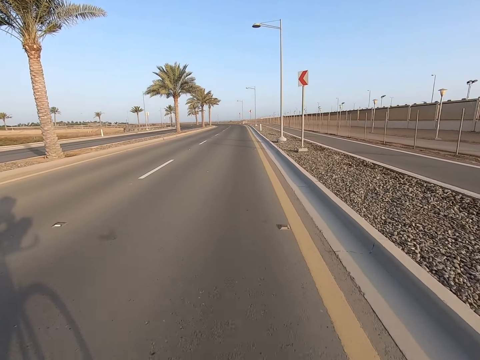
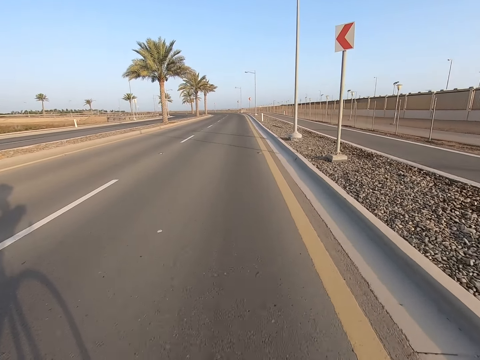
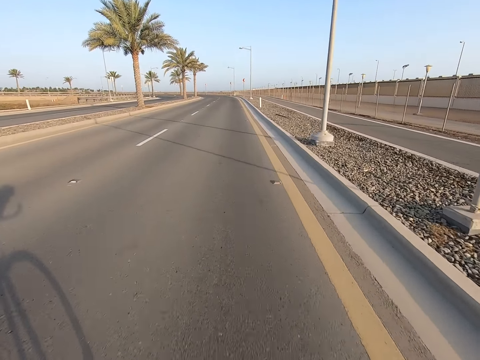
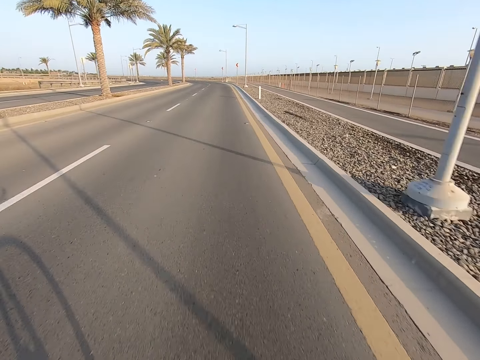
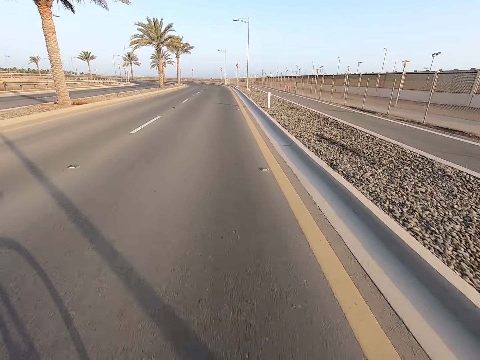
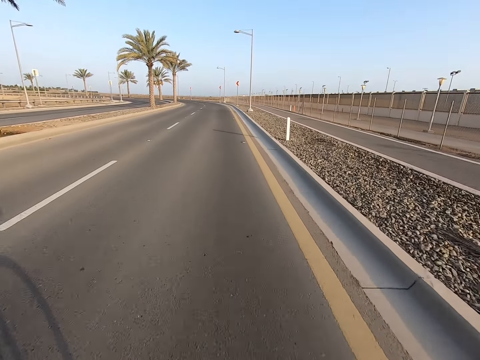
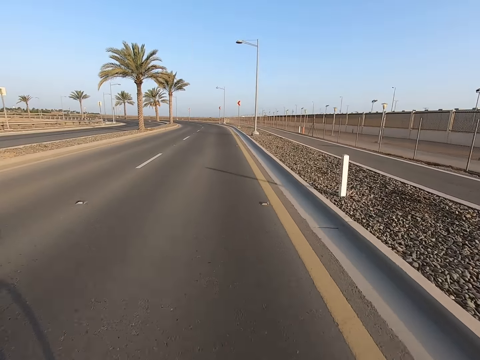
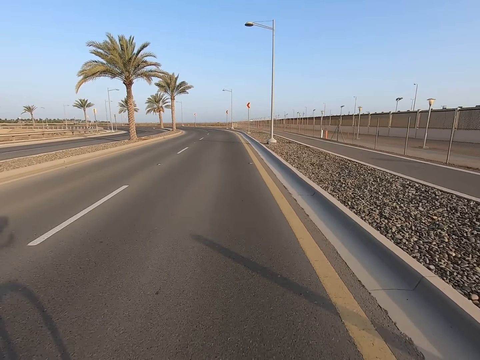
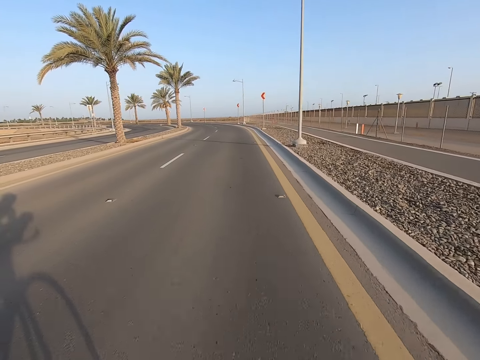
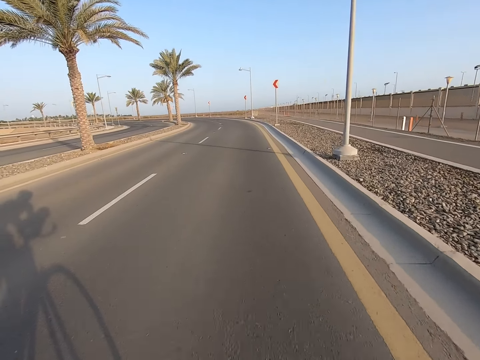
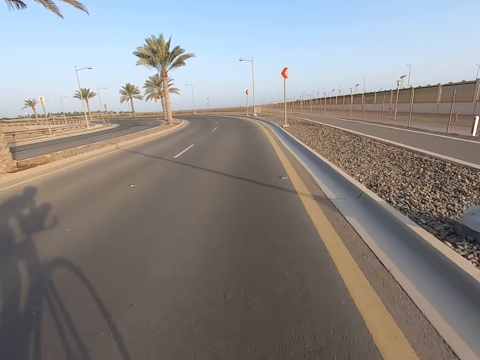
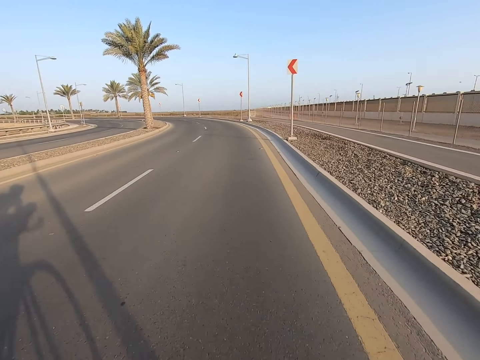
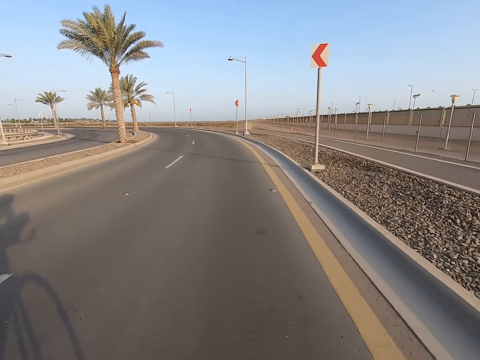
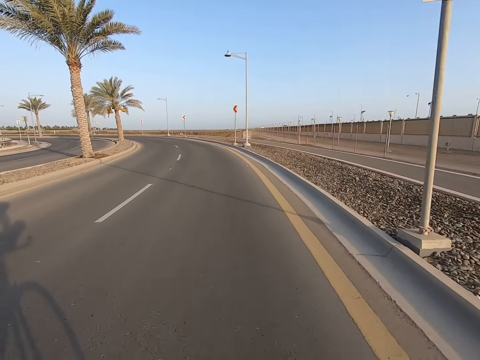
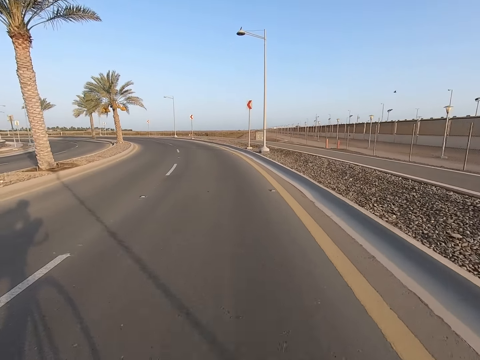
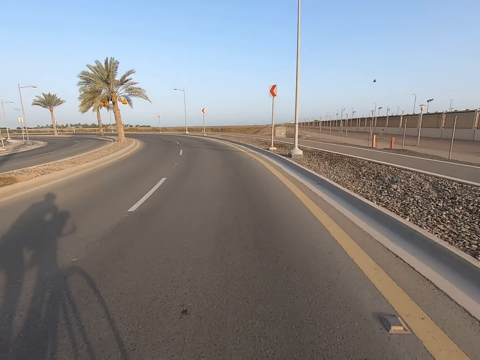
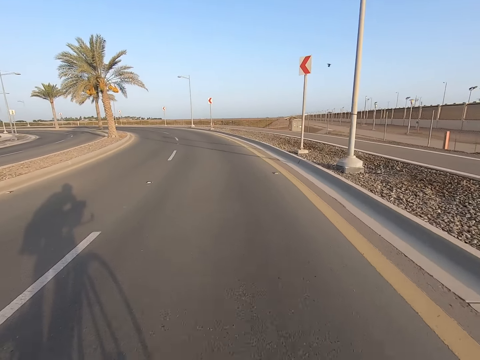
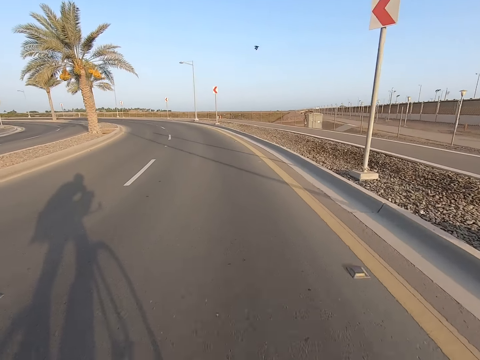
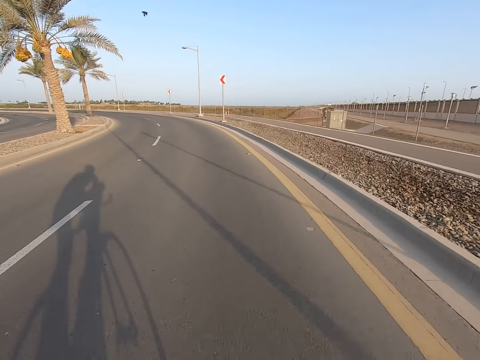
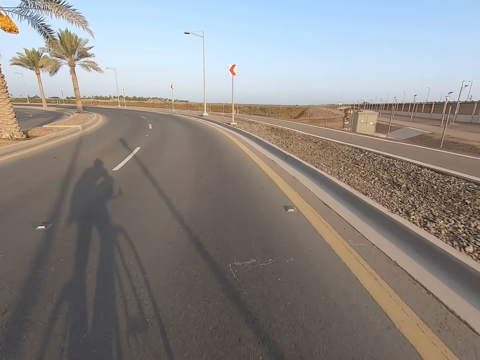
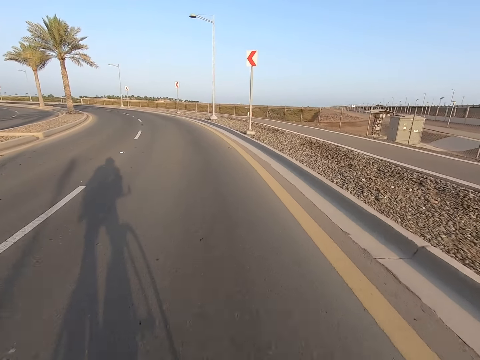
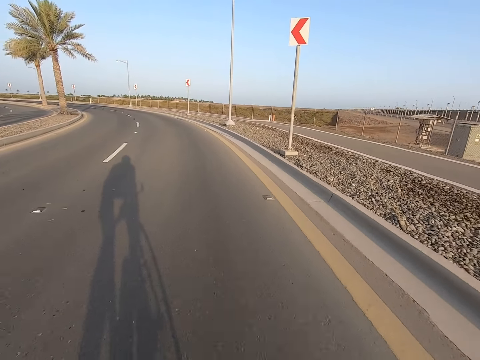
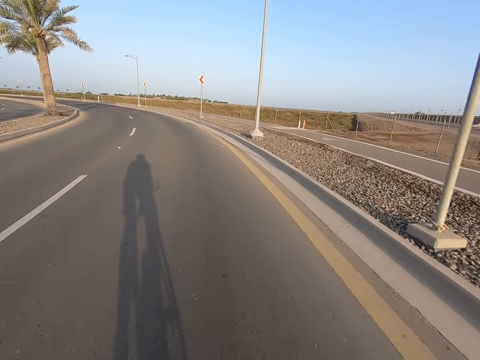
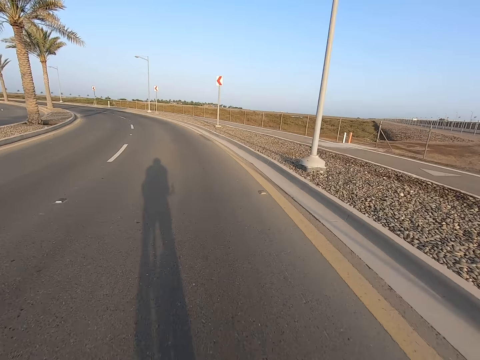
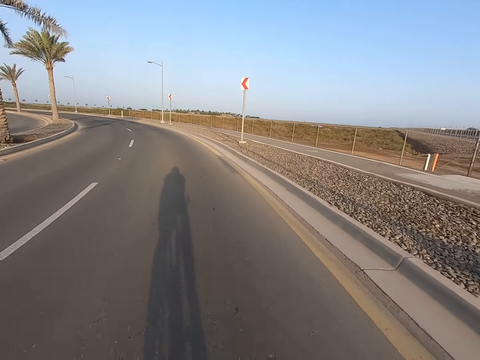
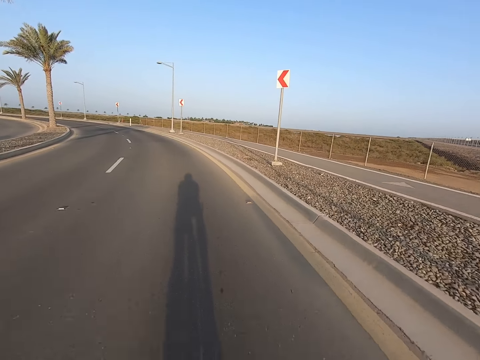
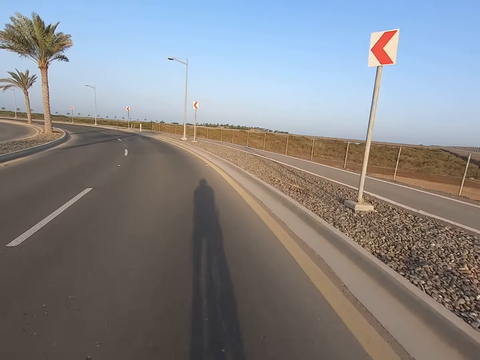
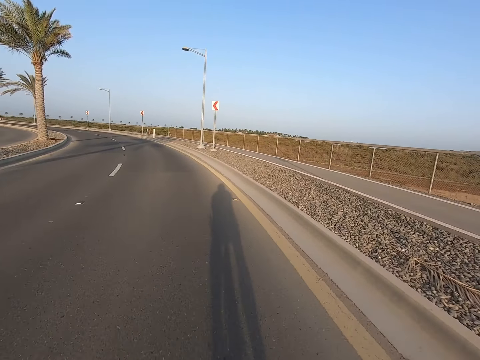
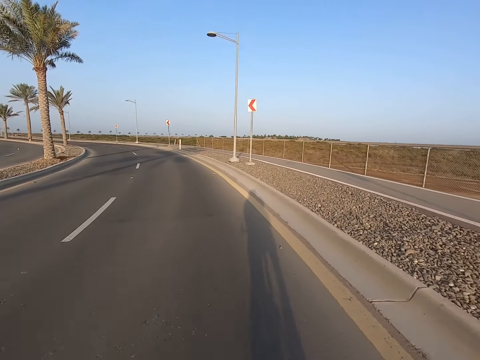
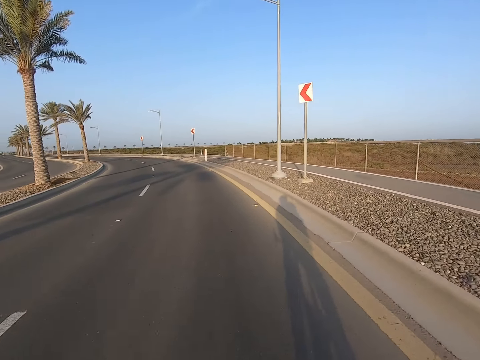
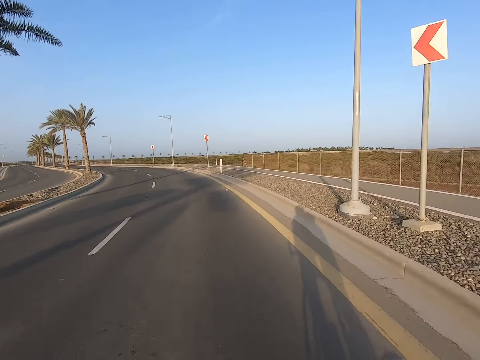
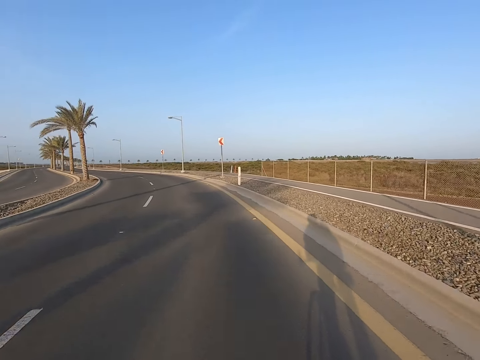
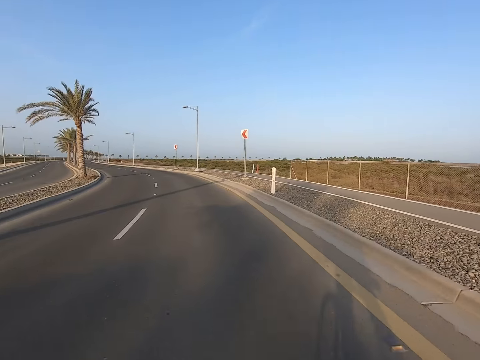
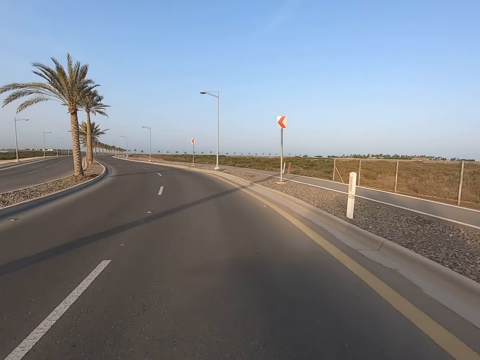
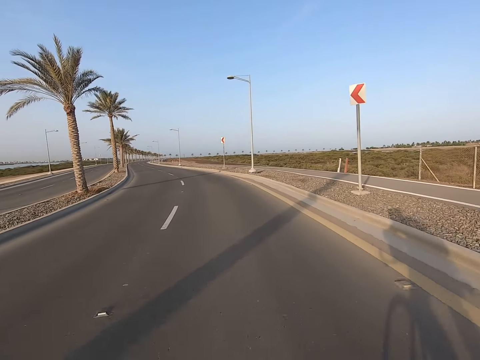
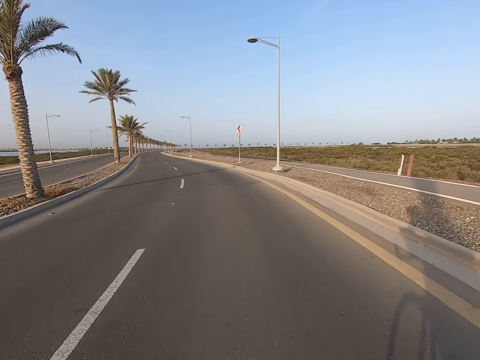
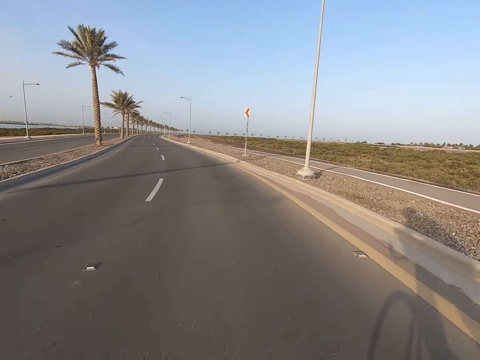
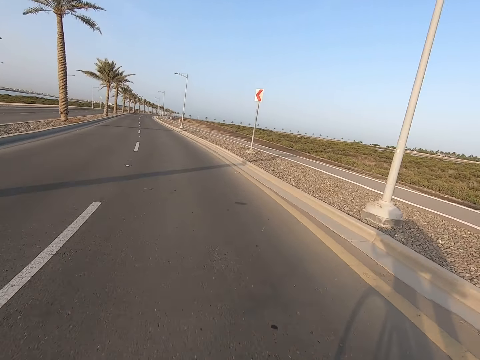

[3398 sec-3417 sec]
The camera wearer looks at the signpost on the roadside. They look at the painted stone on the road. They look at the signpost on the roadside. They ride the bicycle on the road. They look at the shadow of the bicycle on the road.

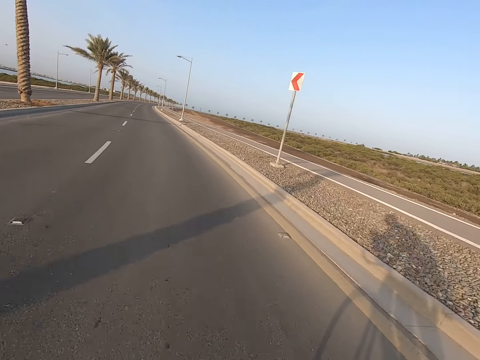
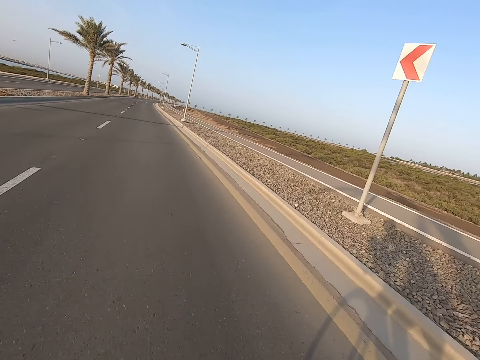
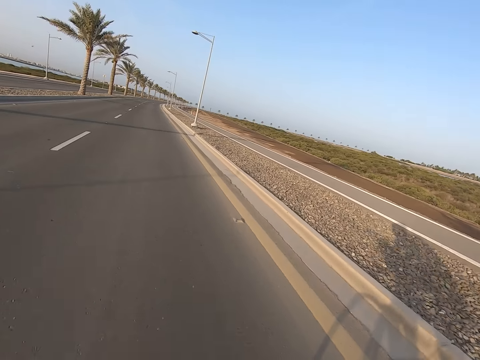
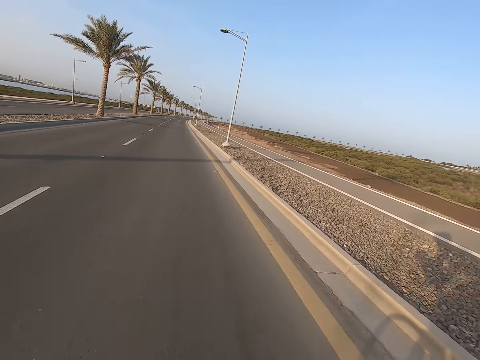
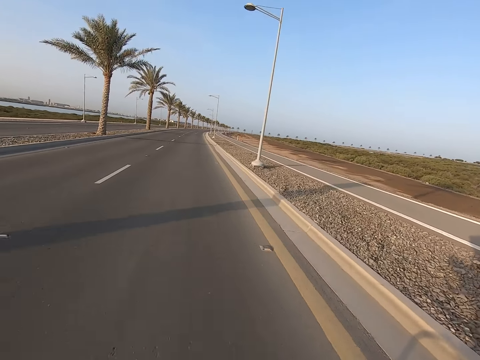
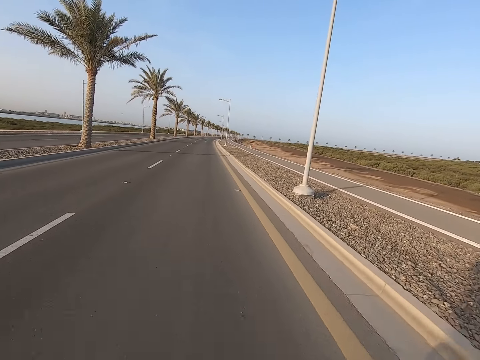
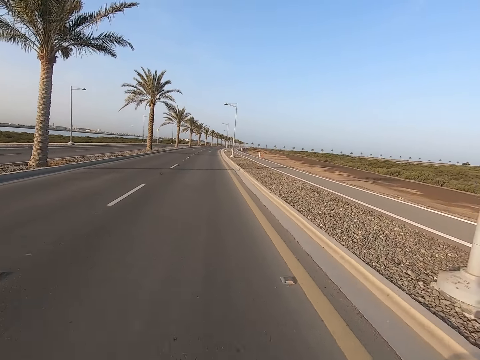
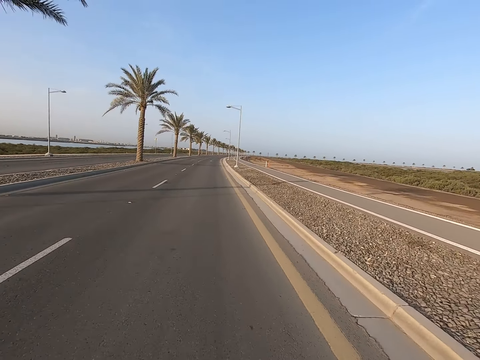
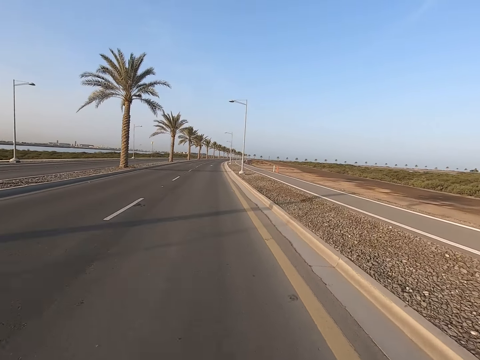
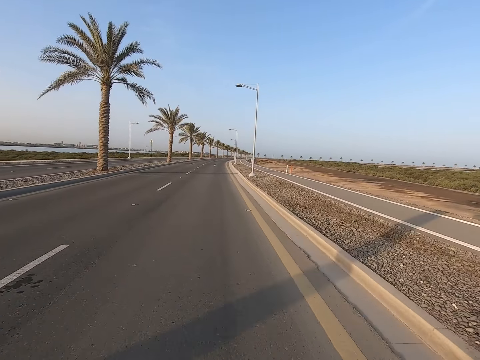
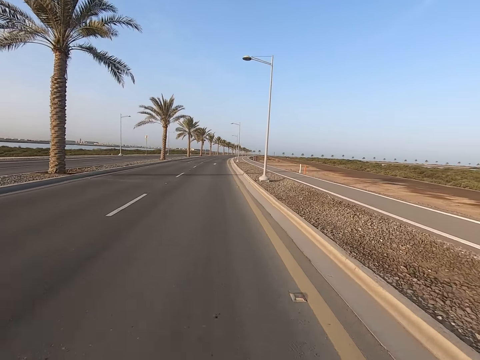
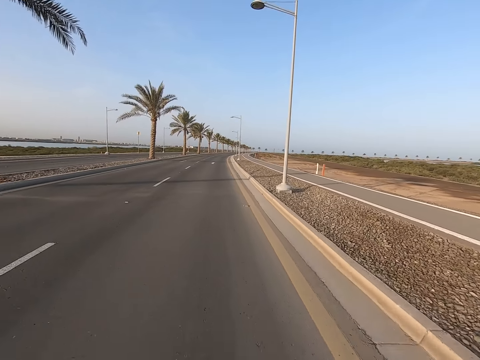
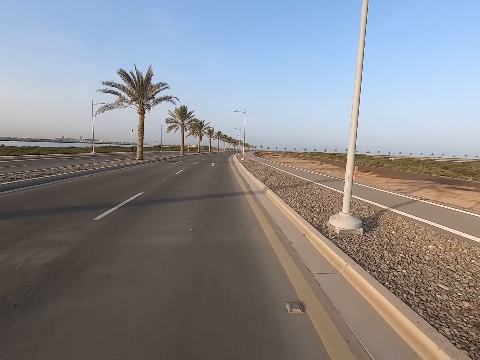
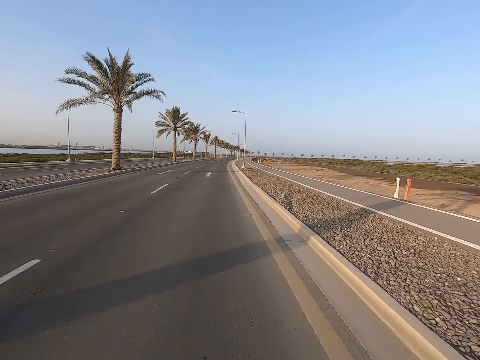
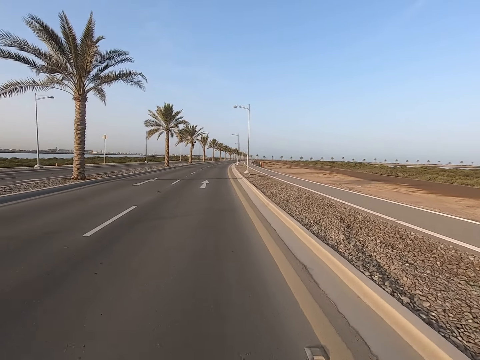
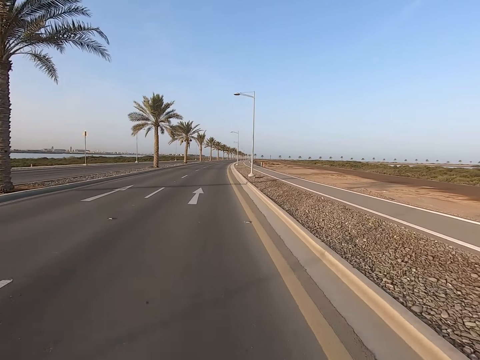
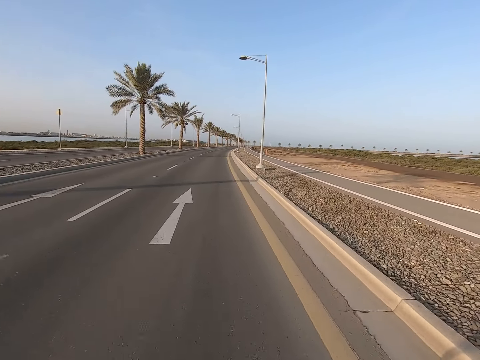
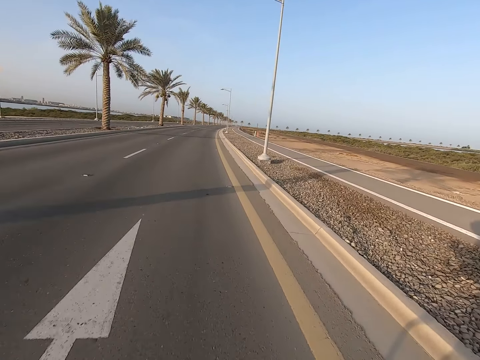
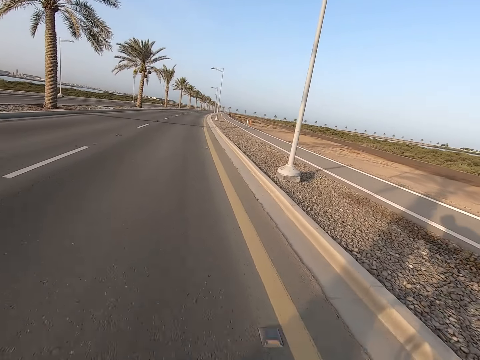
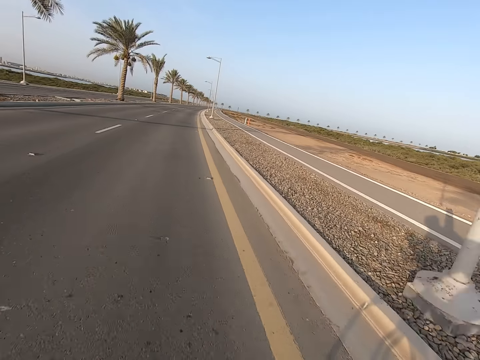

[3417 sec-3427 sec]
The camera wearer looks at the streetlights on the roadside. They look at the palm trees on the roadside.
